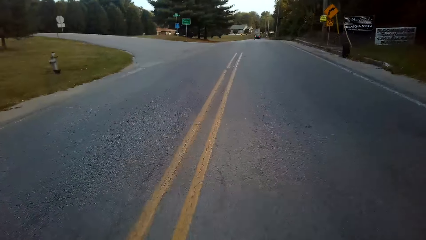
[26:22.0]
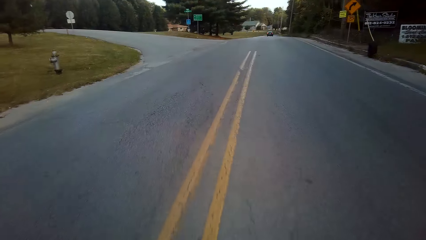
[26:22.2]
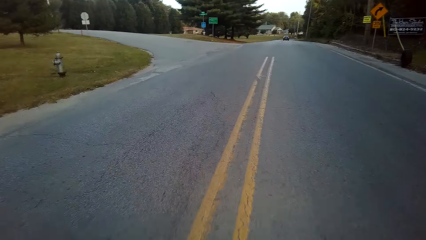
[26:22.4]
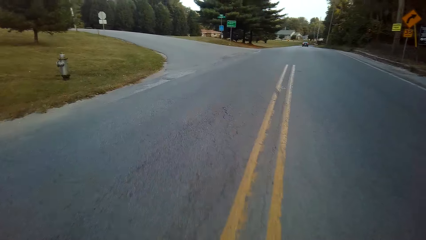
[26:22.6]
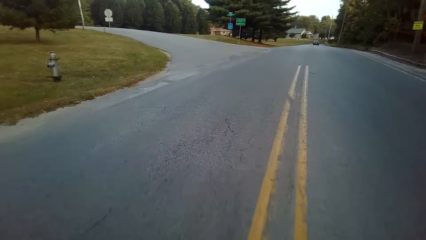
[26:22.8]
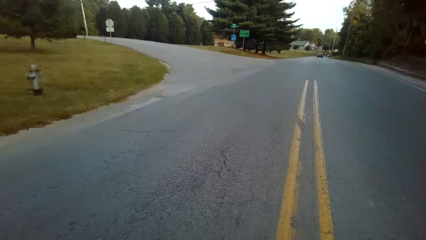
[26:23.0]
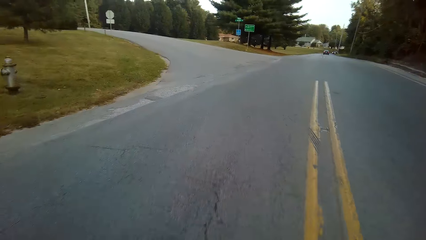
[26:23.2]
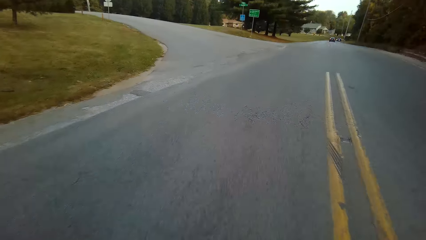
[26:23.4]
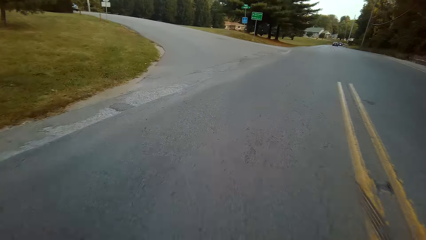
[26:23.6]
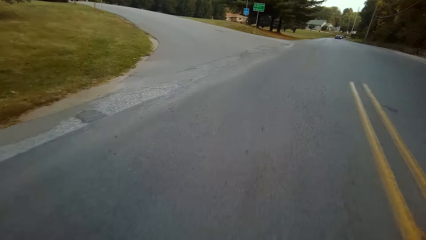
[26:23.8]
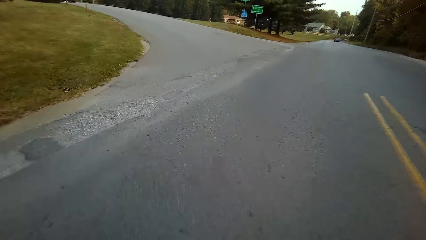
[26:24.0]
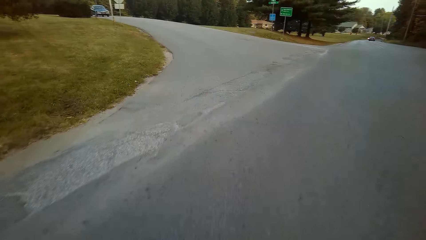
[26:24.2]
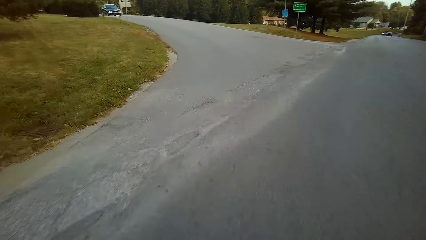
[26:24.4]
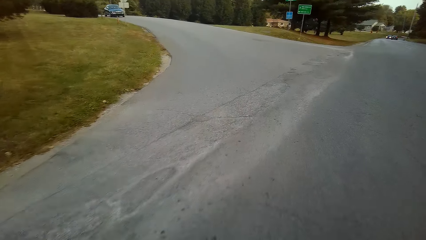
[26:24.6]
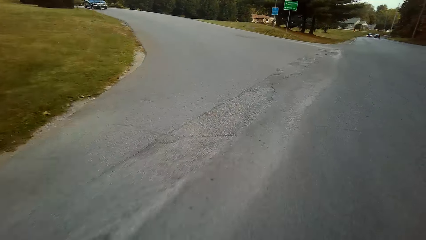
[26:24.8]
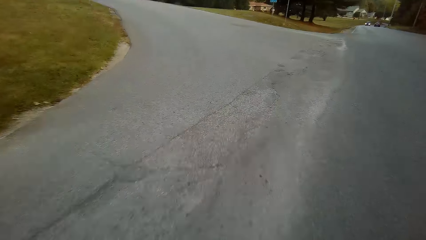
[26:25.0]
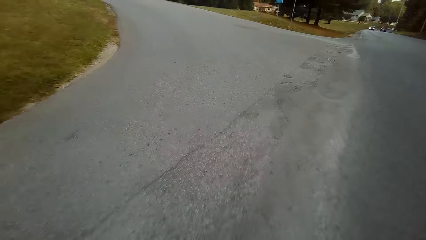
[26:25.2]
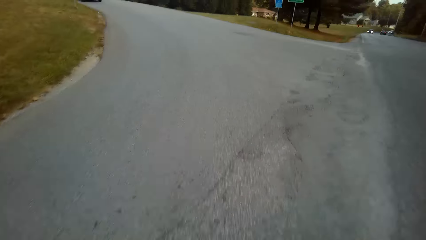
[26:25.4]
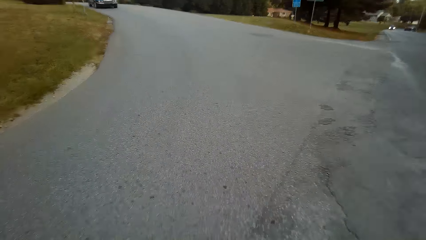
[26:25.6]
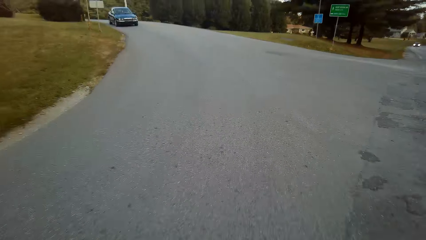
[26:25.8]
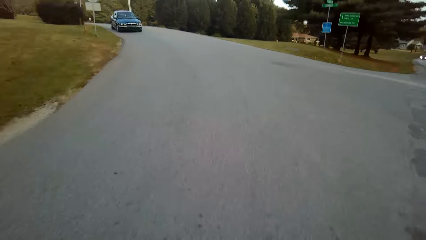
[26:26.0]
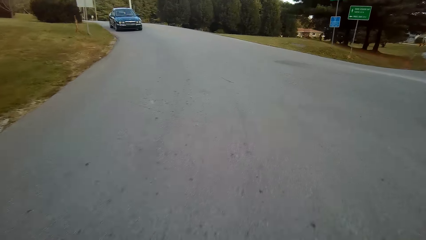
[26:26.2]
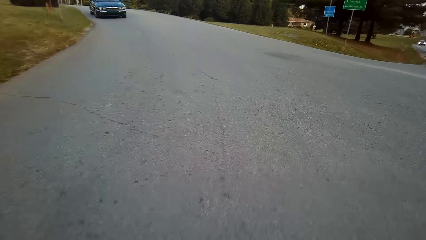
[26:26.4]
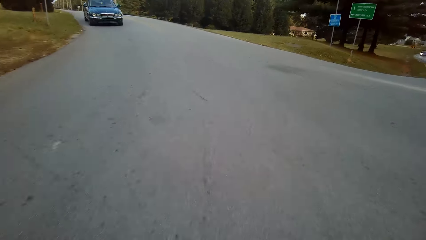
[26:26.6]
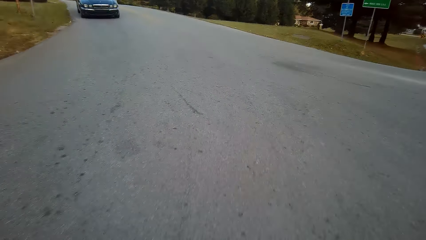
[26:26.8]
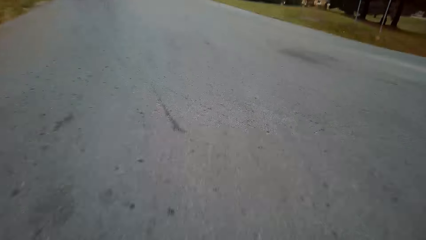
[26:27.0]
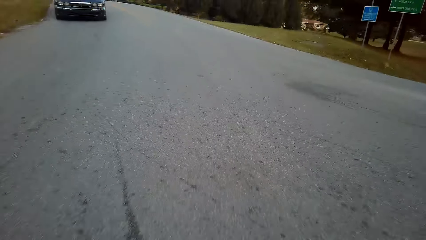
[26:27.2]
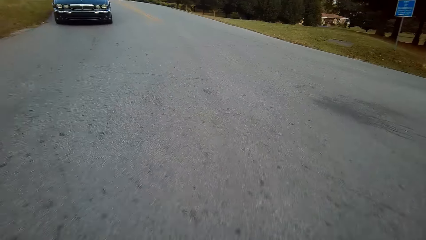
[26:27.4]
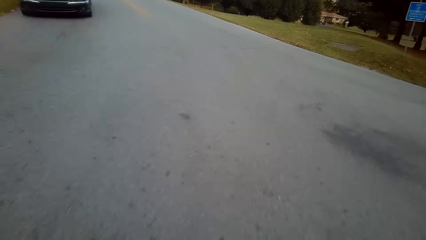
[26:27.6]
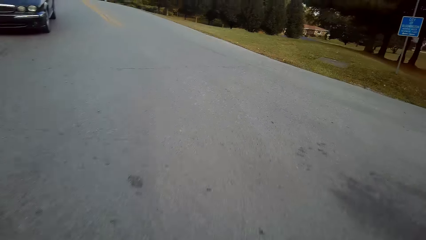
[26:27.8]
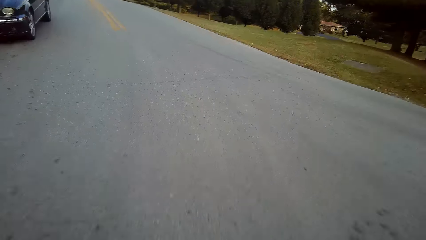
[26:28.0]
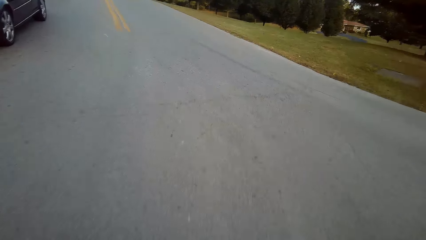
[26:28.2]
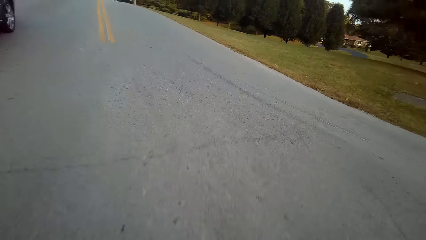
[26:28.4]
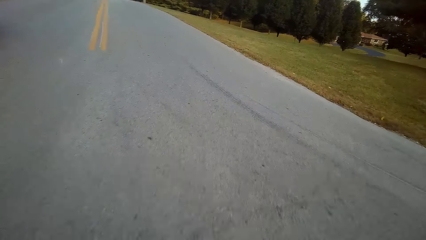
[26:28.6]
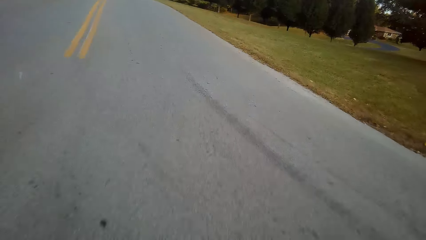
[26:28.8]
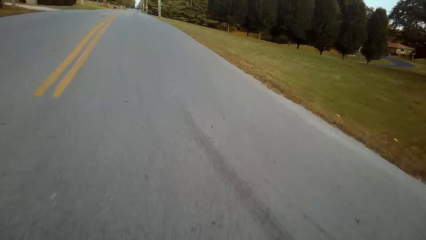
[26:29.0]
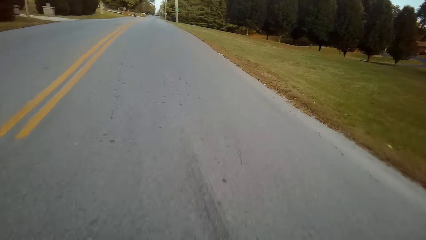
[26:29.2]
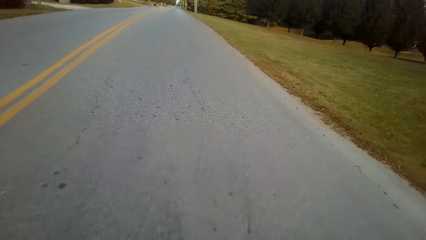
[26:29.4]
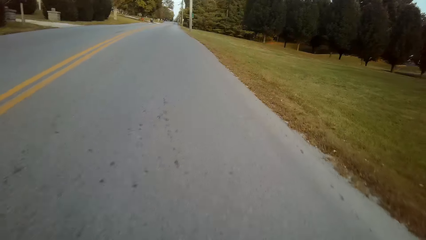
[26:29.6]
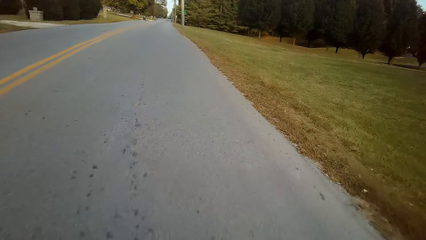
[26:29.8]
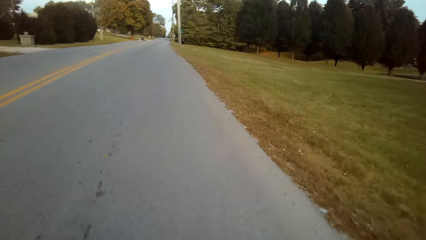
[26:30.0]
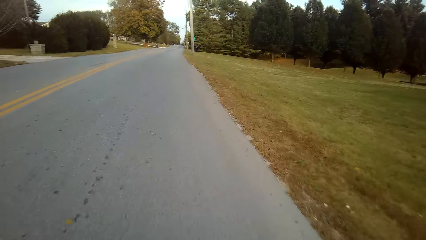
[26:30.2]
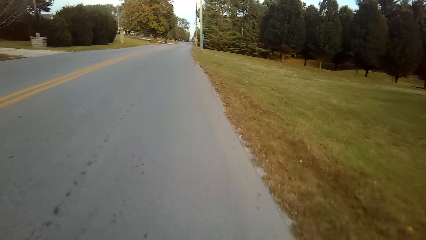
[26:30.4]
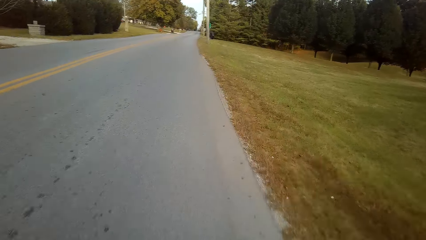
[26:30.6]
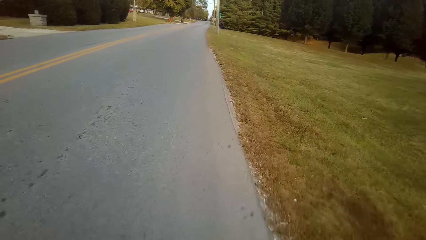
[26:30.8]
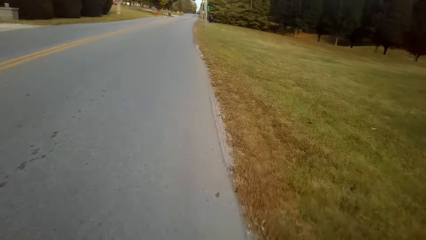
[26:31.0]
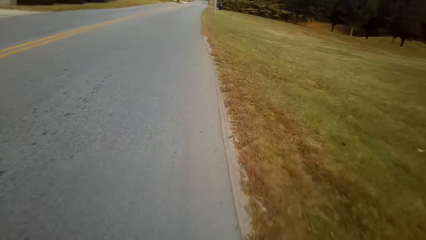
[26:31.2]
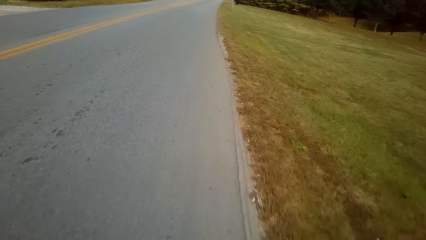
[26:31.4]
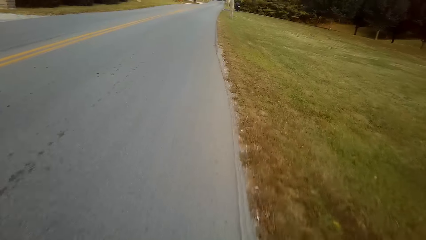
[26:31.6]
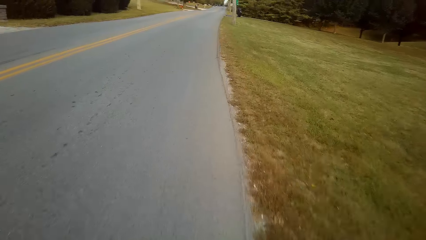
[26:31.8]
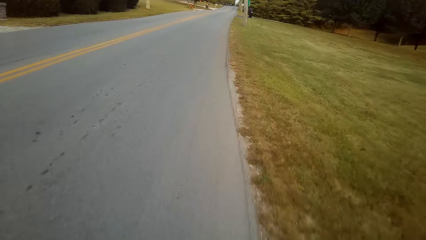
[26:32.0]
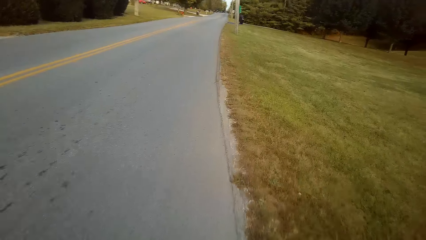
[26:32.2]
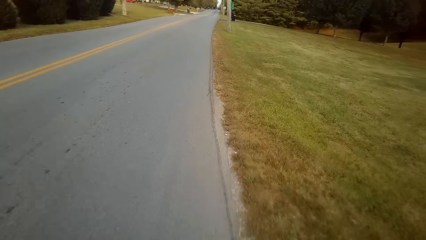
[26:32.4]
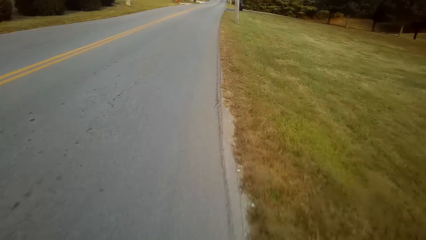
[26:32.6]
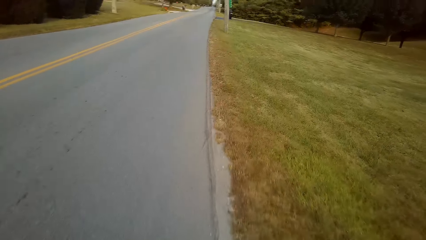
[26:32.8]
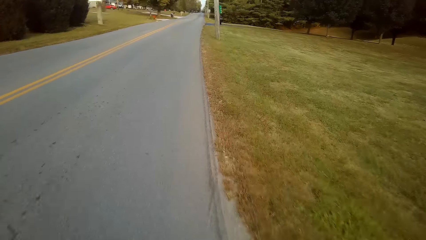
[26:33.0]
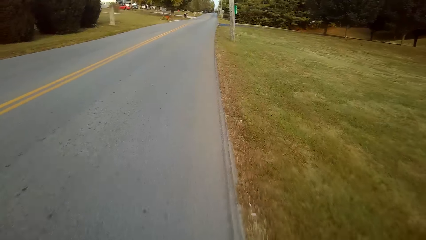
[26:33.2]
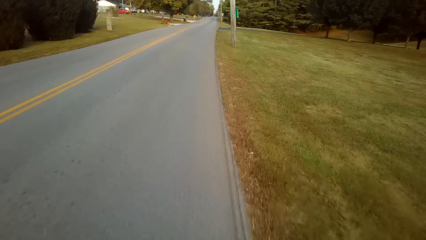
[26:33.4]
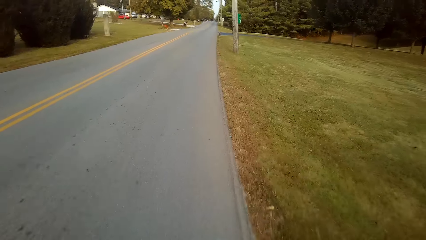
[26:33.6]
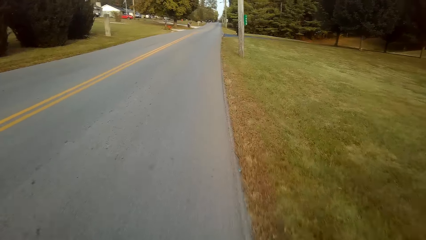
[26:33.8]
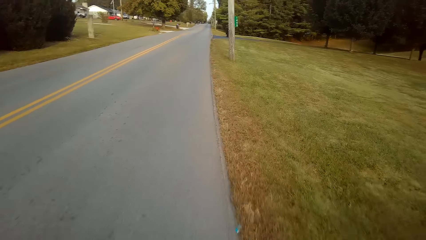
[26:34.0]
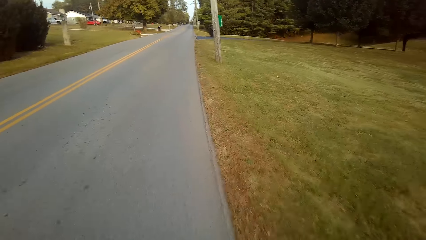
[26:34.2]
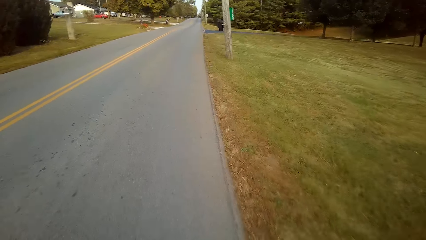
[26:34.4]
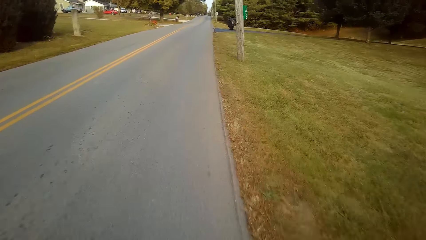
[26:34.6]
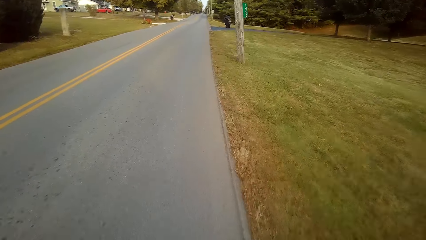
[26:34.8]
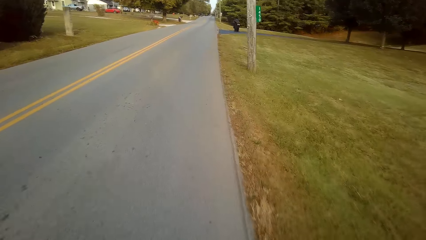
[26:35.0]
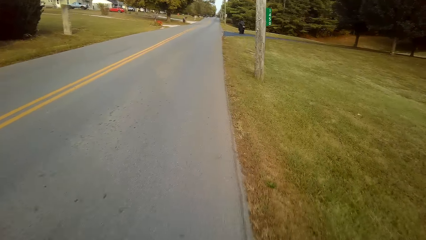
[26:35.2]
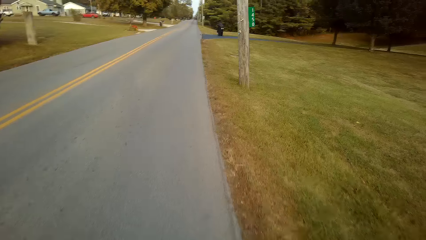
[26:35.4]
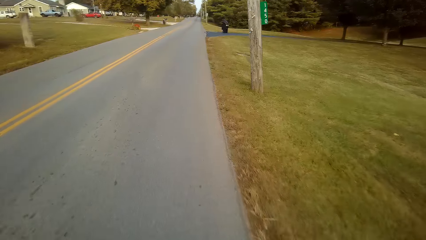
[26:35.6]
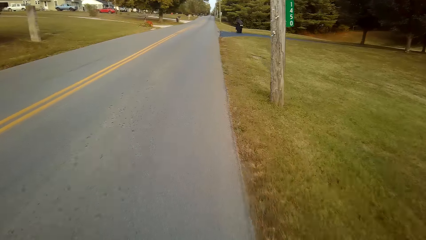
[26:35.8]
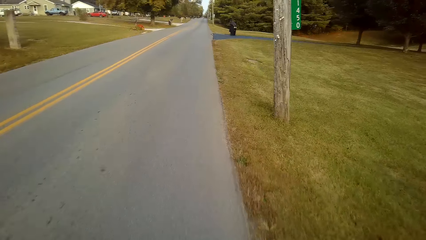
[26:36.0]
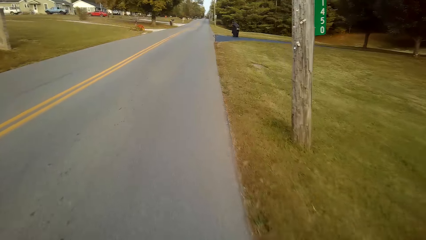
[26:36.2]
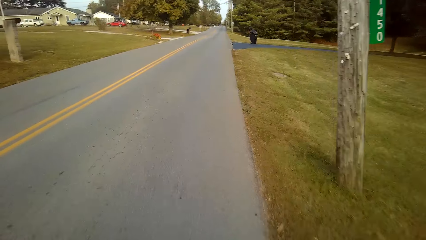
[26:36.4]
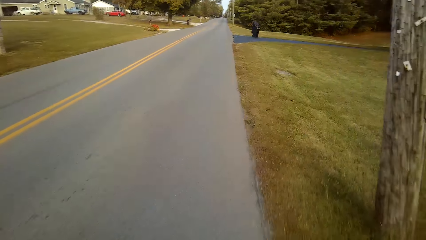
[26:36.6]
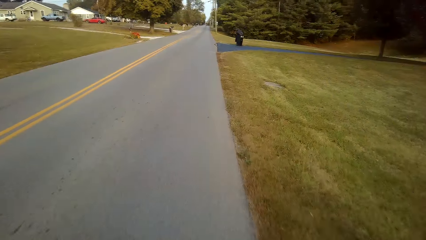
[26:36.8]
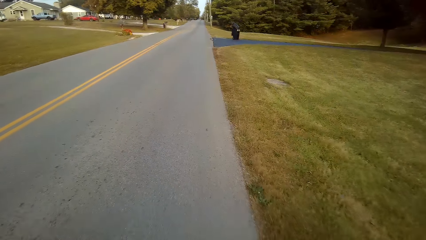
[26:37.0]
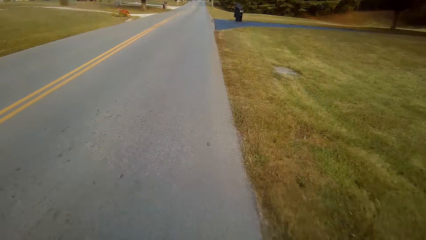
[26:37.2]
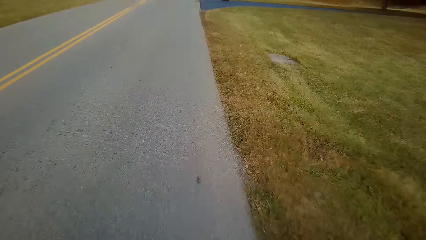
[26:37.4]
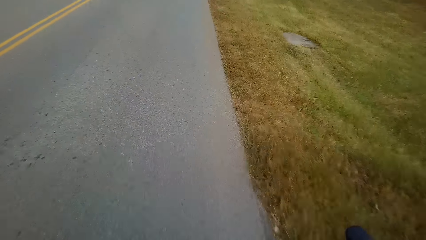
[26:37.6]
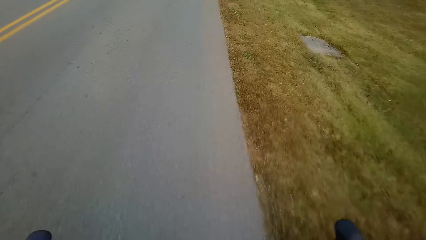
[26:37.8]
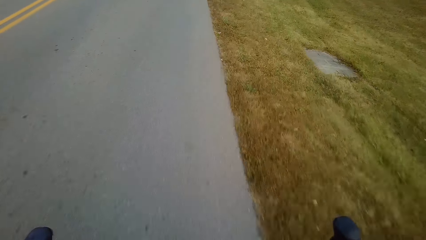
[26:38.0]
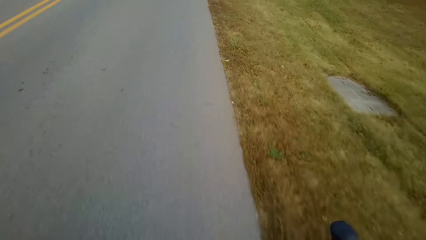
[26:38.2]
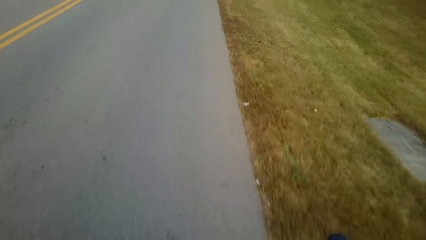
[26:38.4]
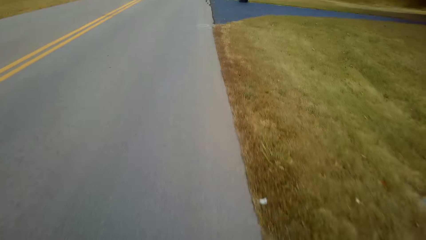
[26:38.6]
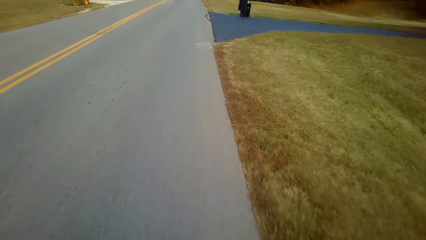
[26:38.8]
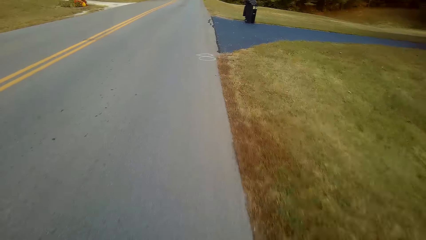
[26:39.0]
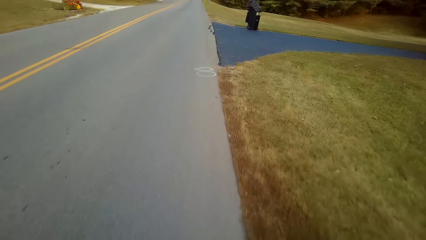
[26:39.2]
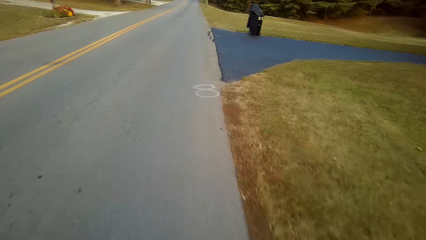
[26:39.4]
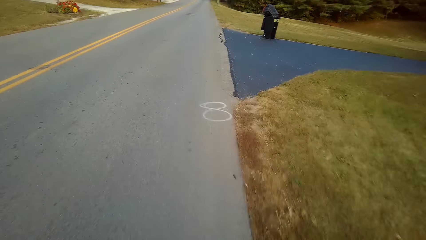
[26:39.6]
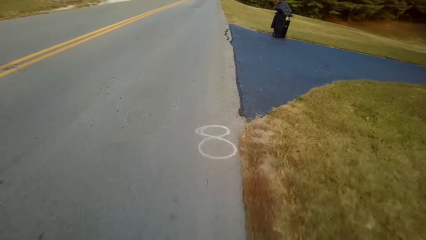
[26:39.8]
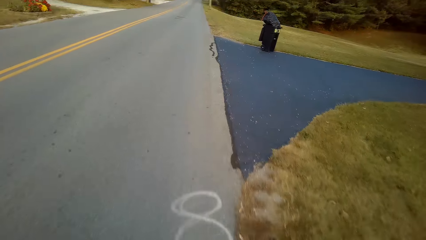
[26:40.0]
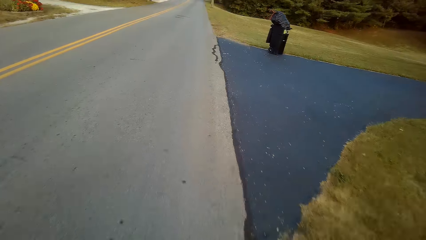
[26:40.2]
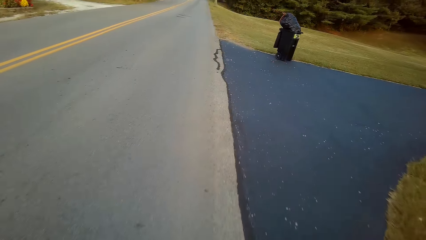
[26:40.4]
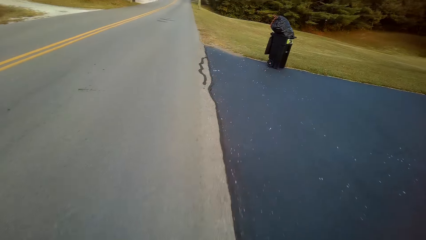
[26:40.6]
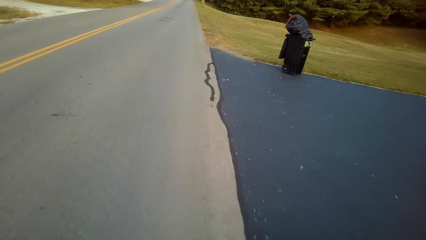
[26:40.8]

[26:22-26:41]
The camera wearer turns to the left. They cycle on the road.
